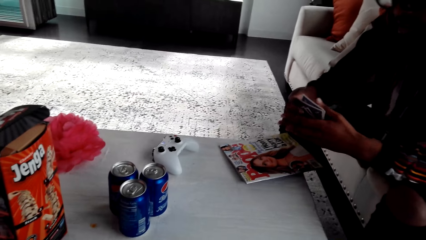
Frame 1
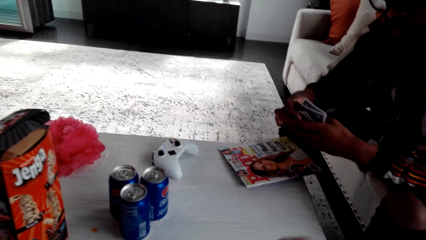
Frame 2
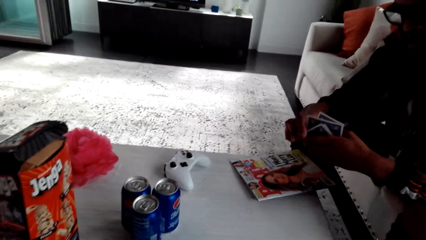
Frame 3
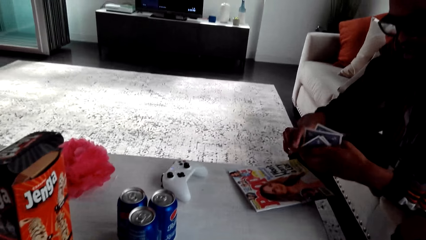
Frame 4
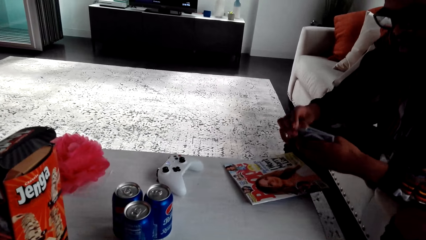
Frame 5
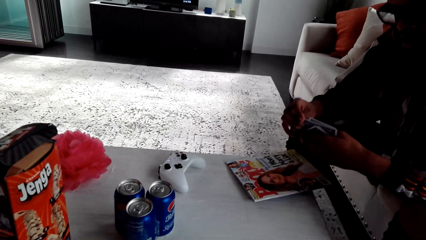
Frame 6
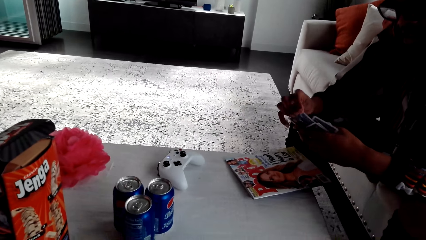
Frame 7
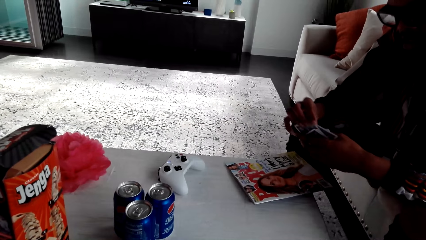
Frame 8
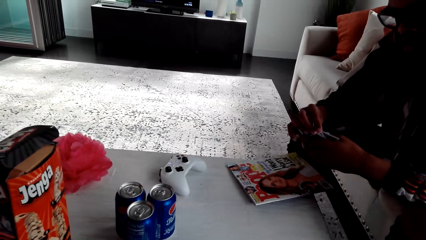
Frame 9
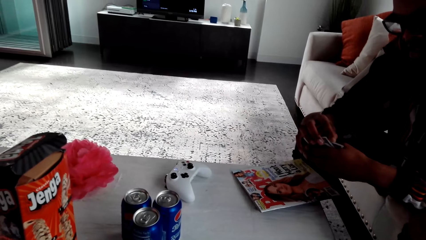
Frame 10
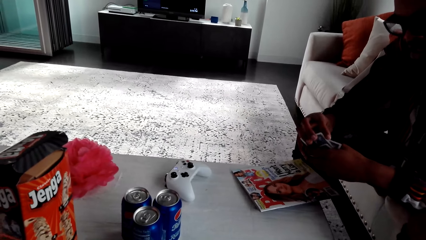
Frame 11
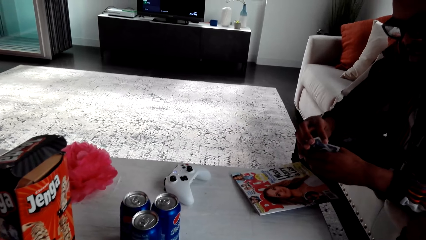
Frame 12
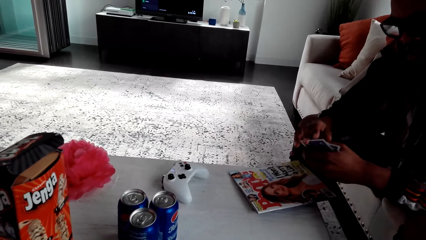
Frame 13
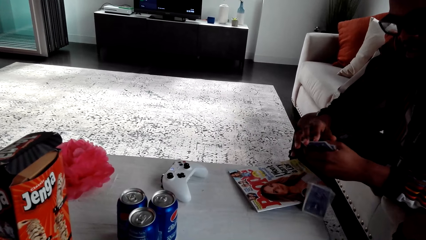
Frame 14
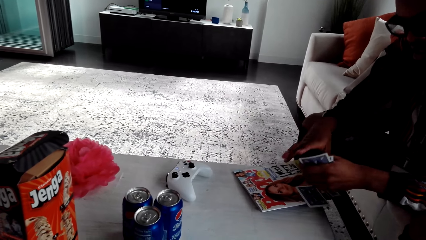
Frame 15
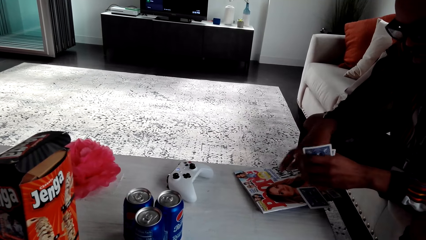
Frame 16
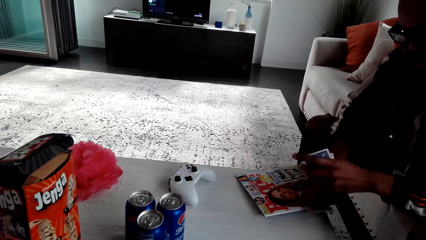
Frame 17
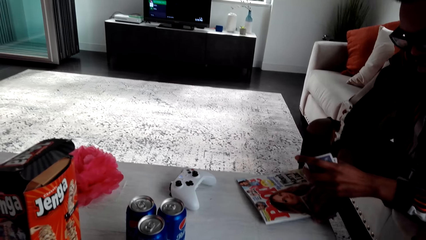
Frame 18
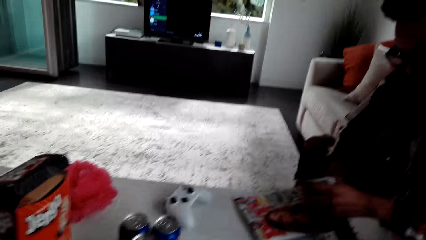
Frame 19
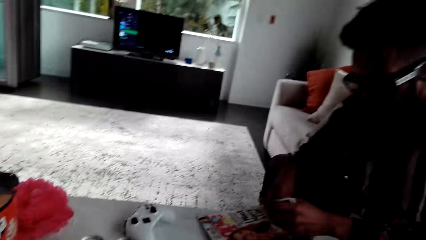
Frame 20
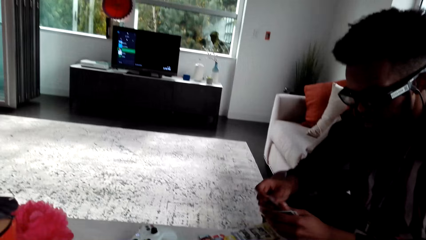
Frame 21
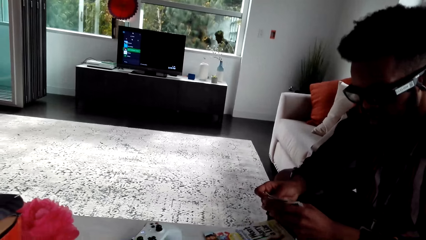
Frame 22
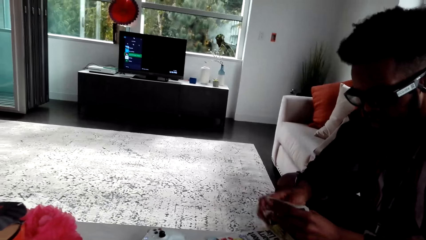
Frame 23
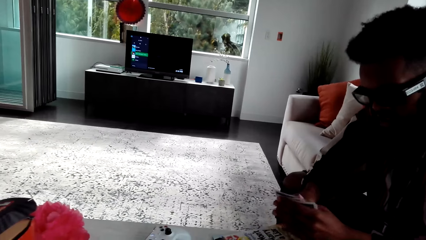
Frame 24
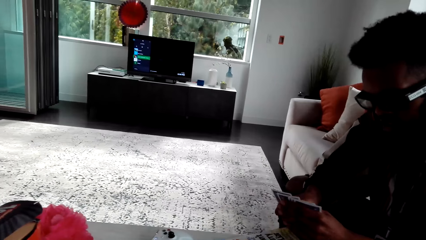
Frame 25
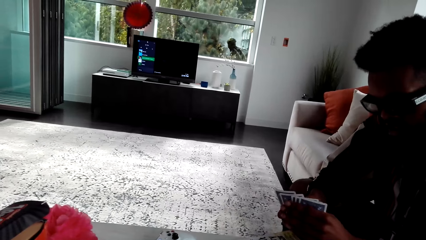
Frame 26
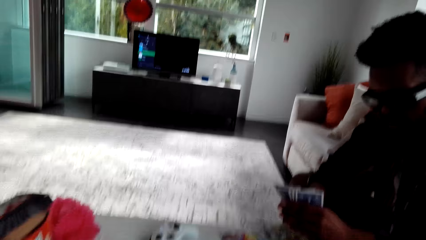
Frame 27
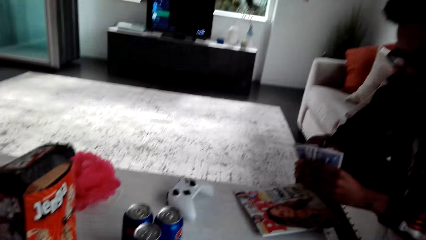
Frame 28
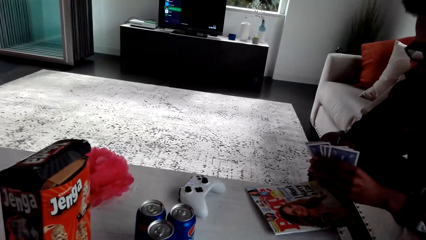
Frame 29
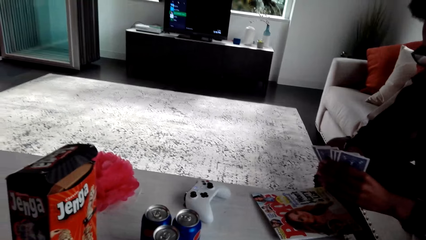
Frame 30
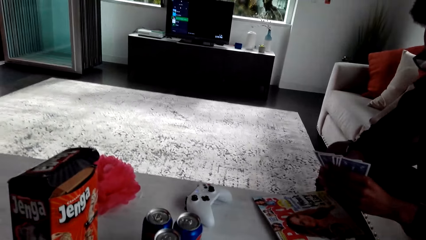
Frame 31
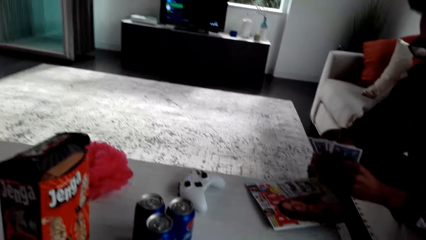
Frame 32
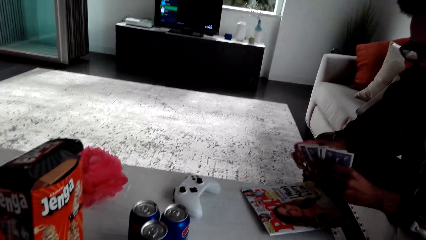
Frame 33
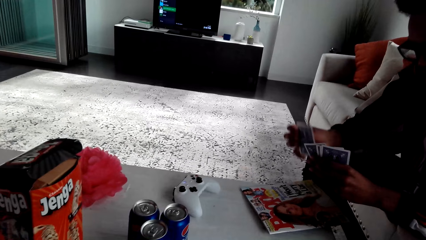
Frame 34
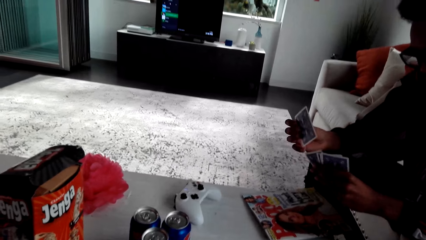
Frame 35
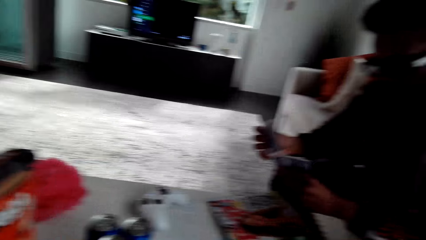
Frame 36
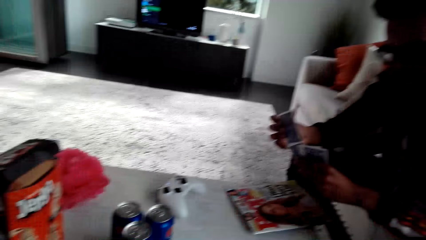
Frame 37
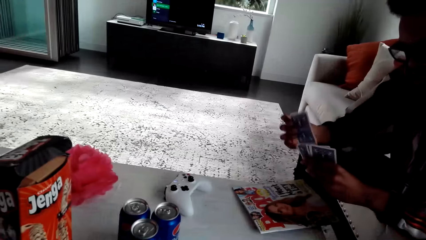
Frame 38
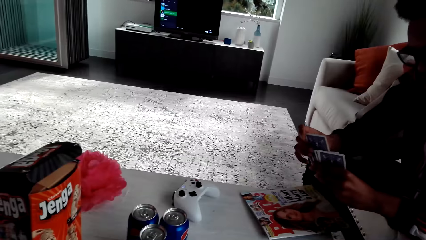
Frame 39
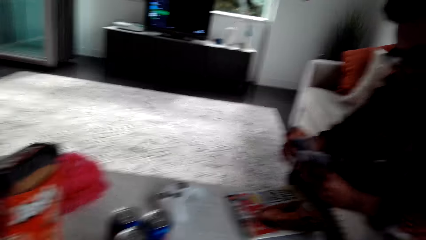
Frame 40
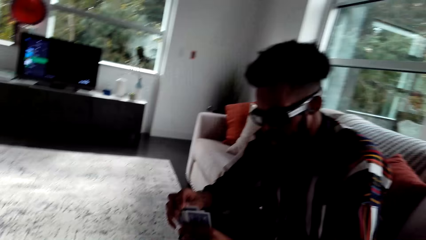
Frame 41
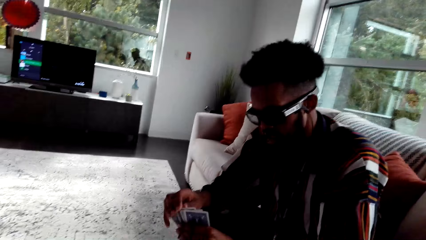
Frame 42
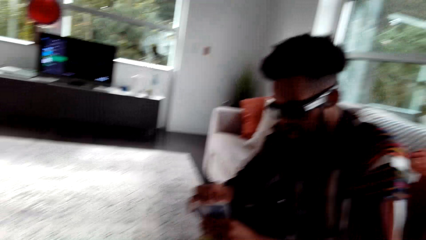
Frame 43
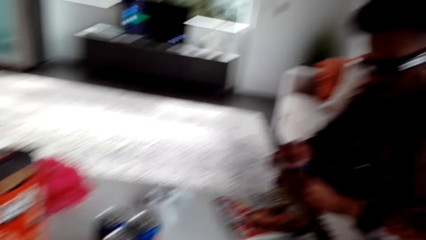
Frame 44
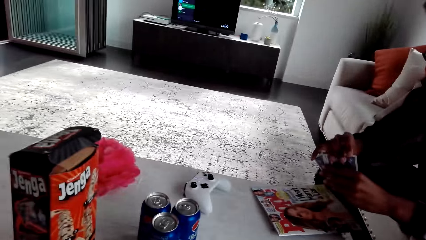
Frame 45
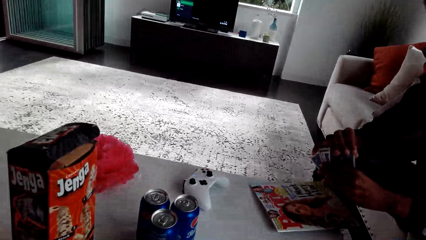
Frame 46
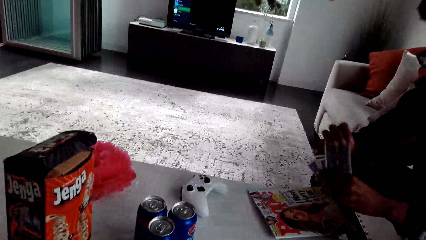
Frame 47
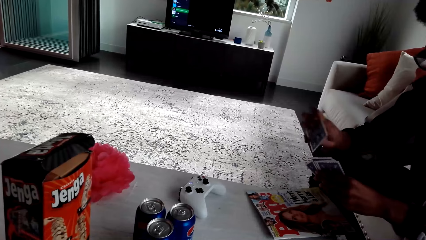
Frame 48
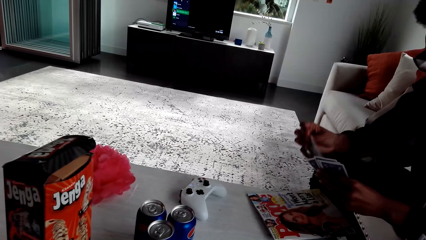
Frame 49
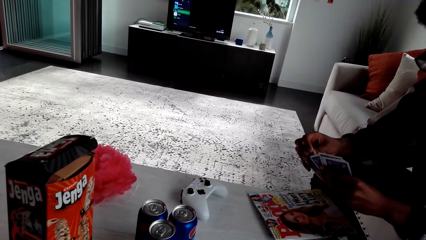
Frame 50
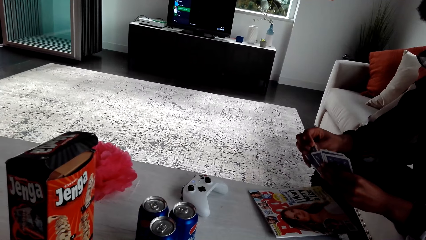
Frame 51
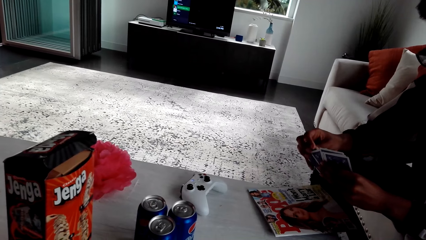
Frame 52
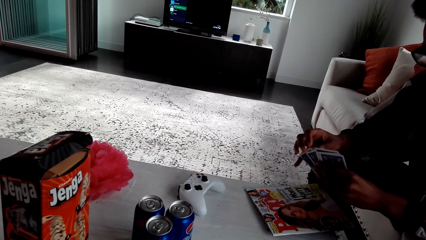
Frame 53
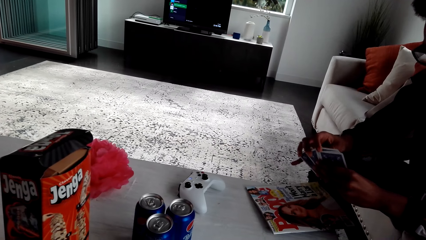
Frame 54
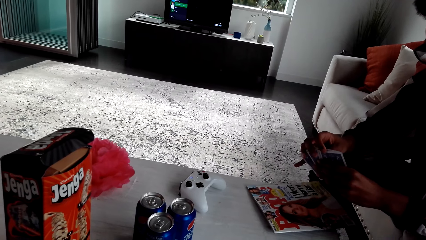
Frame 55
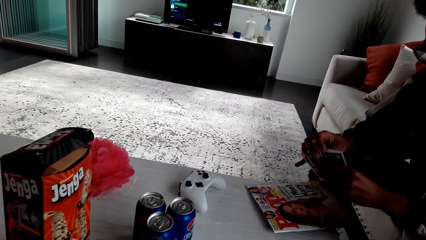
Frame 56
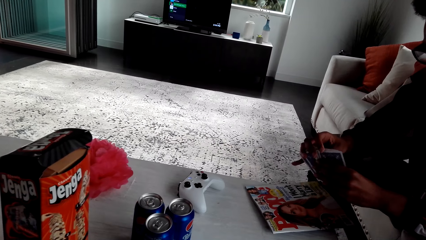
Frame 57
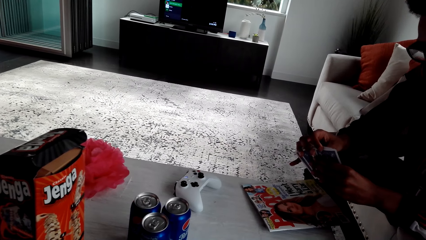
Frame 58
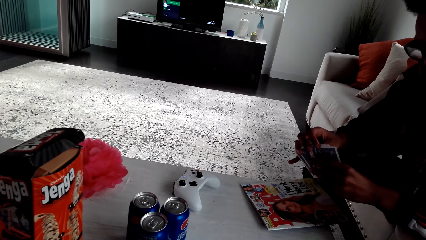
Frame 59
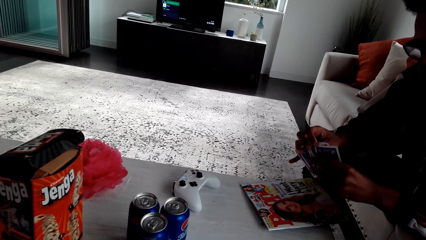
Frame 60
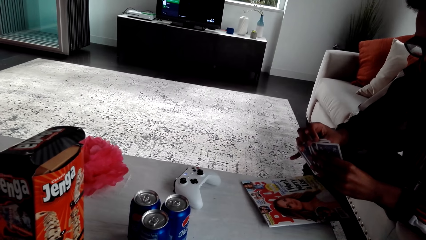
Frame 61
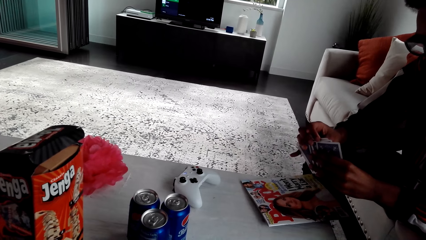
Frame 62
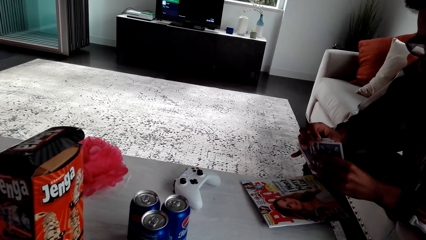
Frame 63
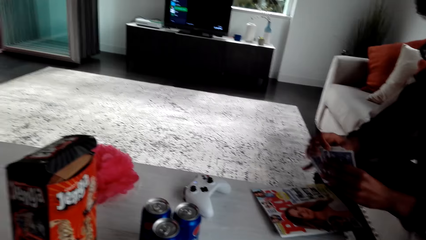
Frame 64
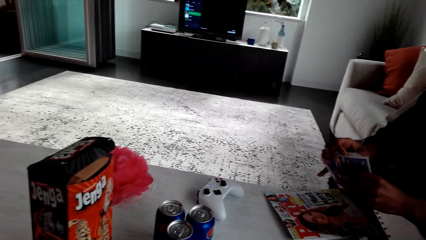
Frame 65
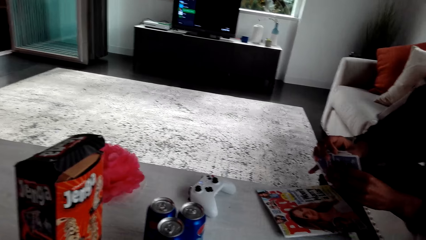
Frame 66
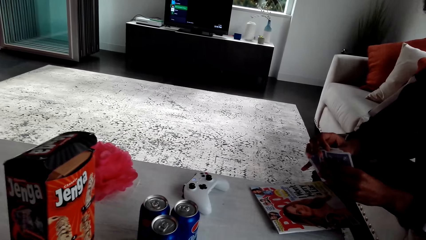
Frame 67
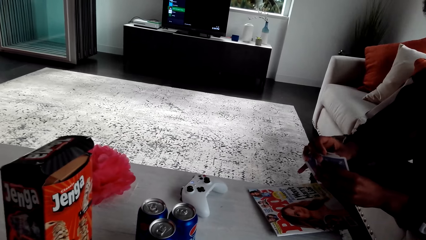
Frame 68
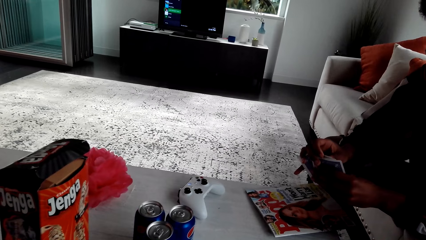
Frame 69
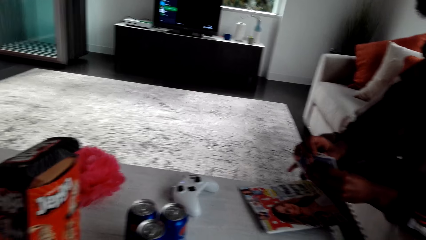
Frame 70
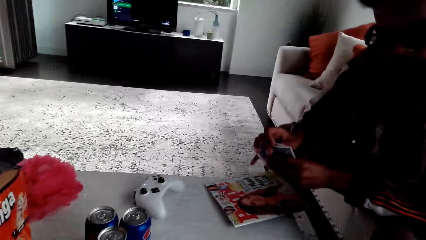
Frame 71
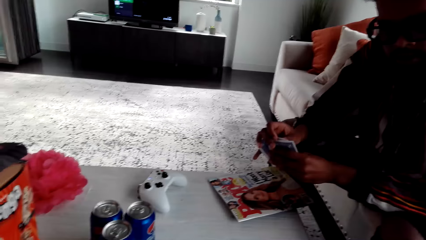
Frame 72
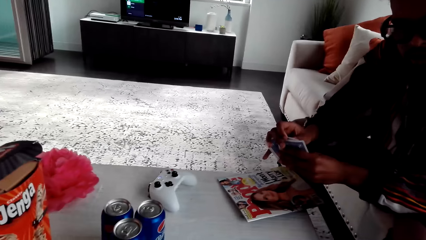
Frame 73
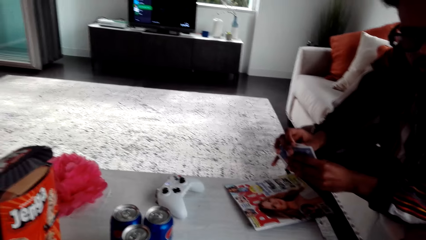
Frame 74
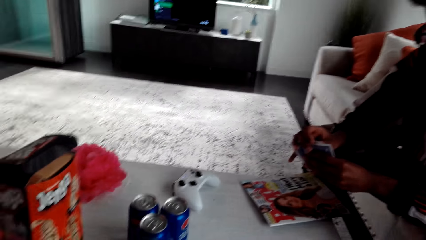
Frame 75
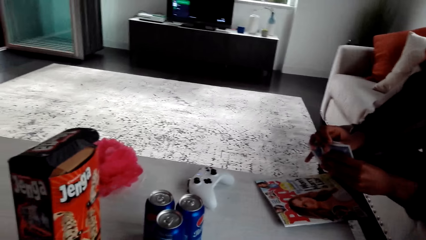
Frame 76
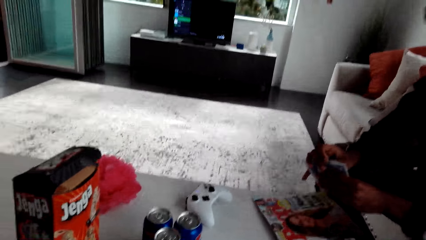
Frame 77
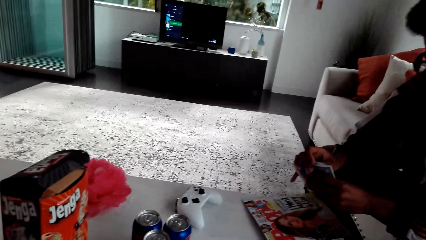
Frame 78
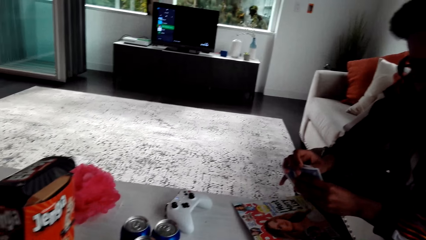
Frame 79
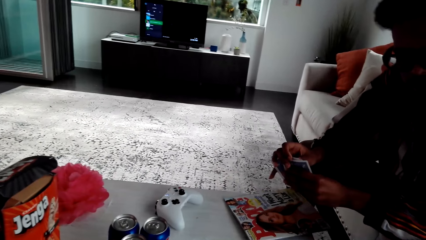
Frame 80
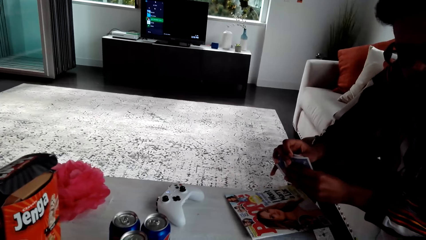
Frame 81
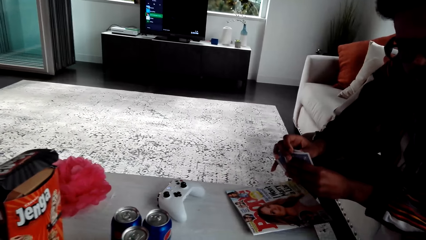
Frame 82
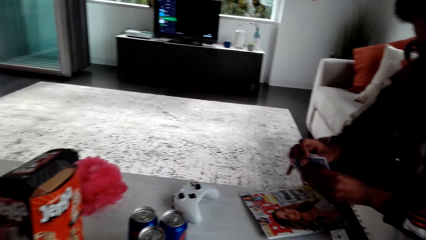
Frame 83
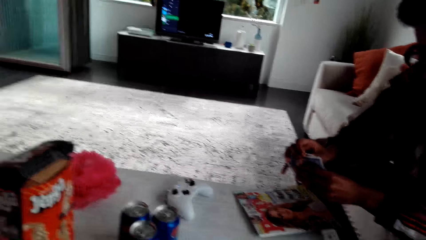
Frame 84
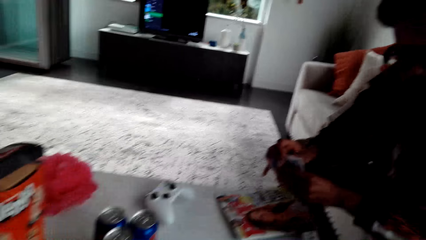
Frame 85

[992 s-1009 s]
A man picks up the cards. The camera wearer speaks to the man. The man moves the cards.
